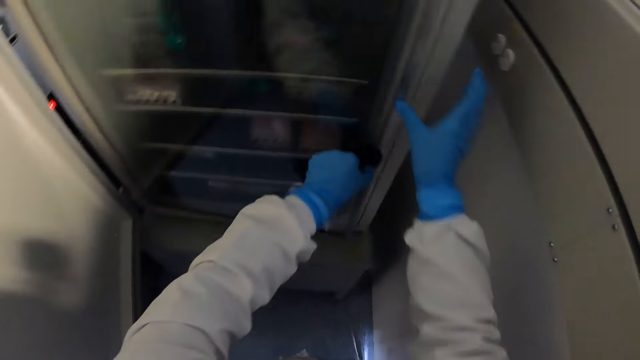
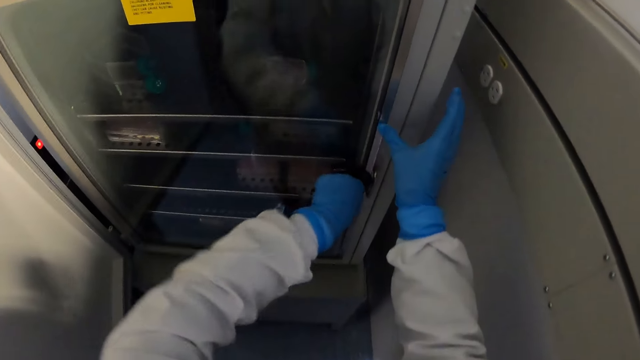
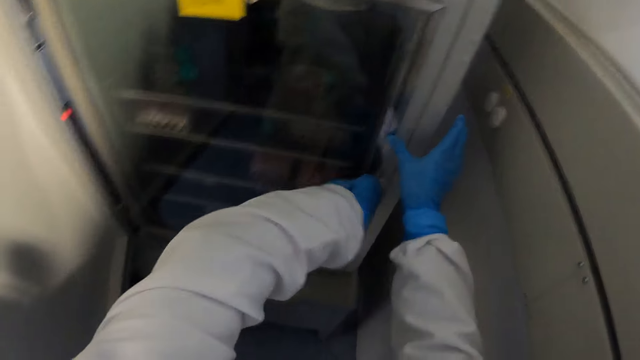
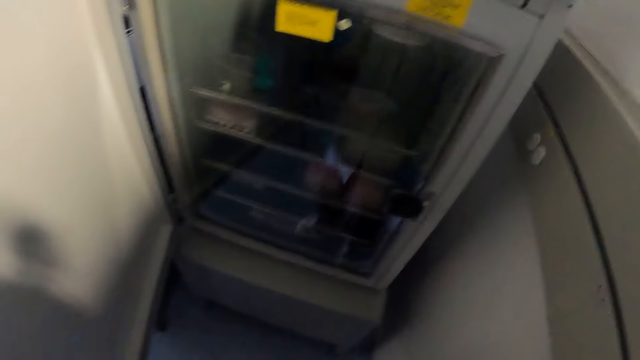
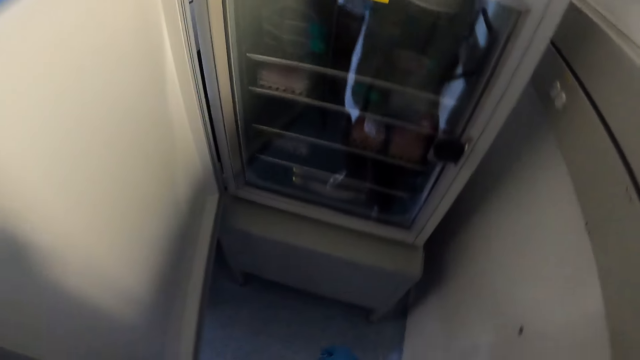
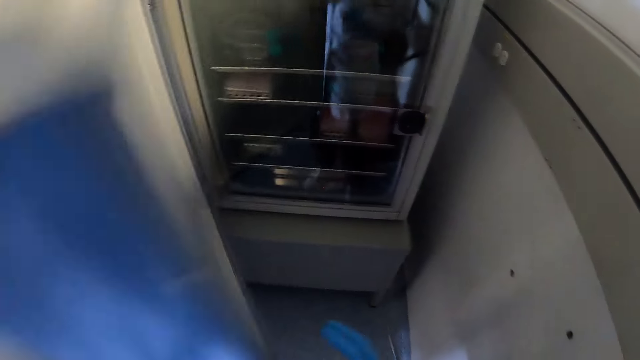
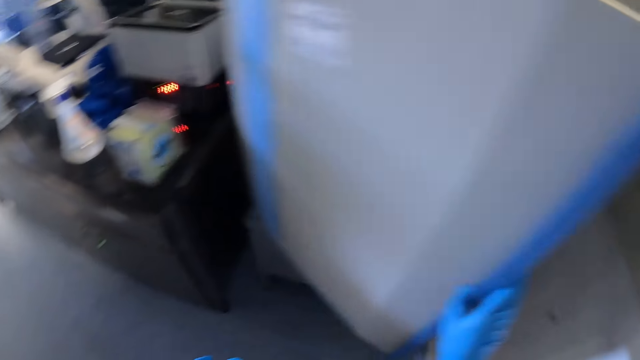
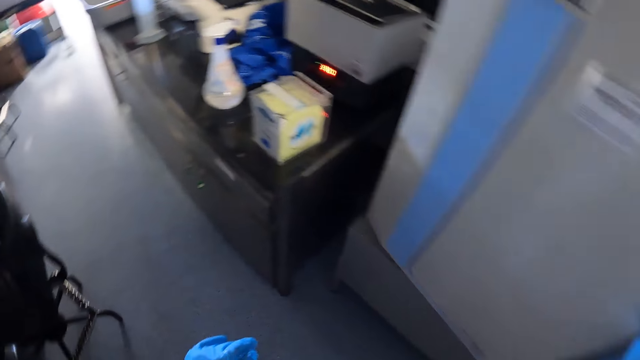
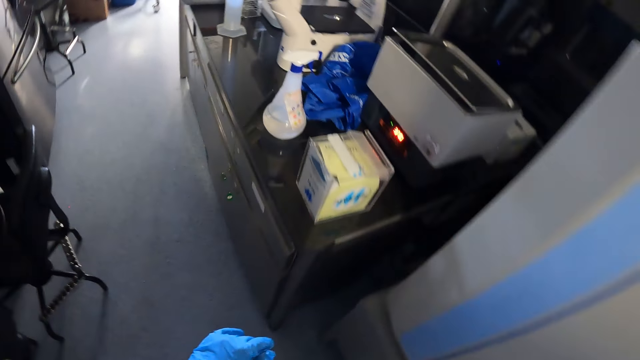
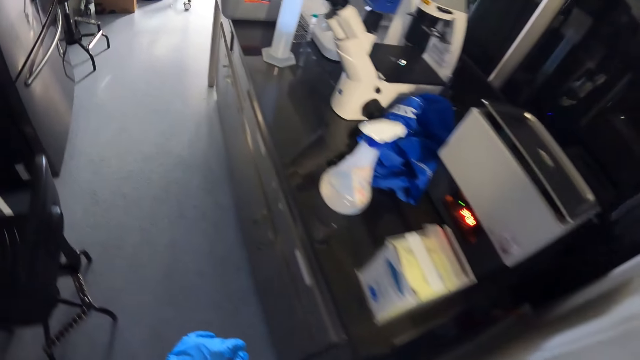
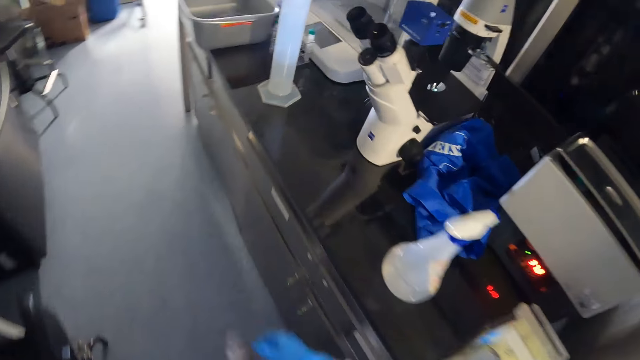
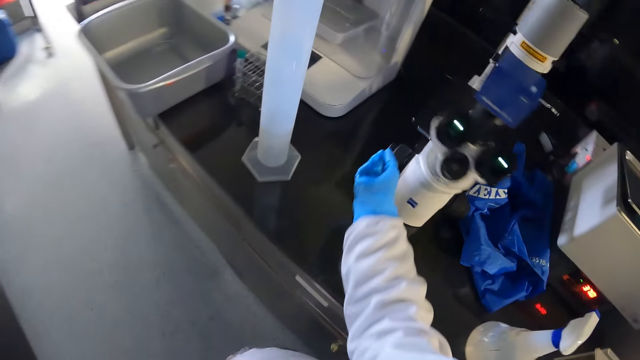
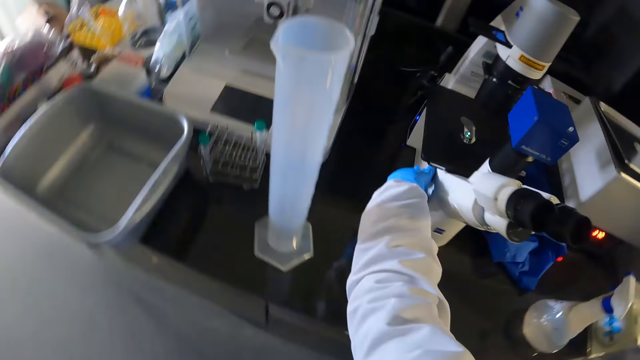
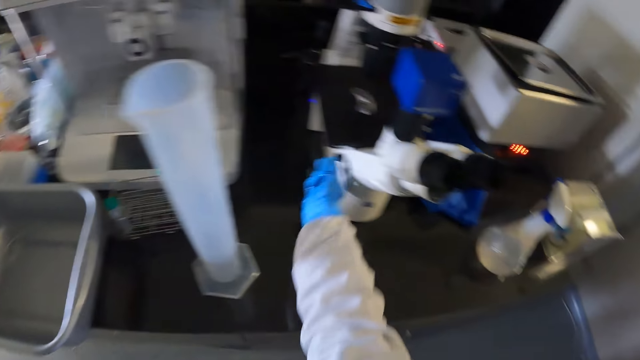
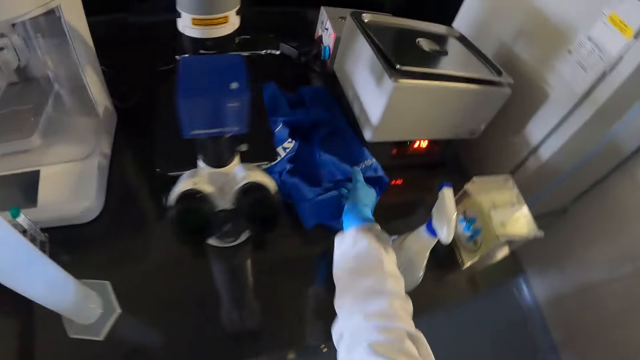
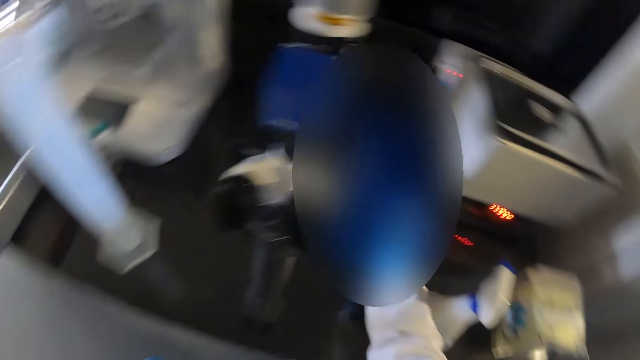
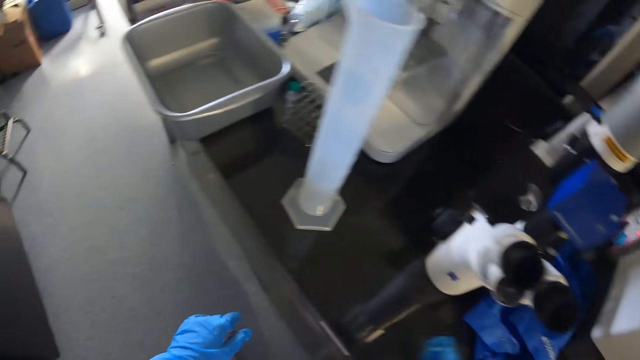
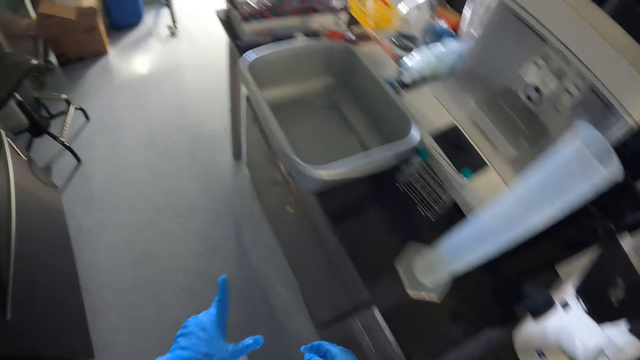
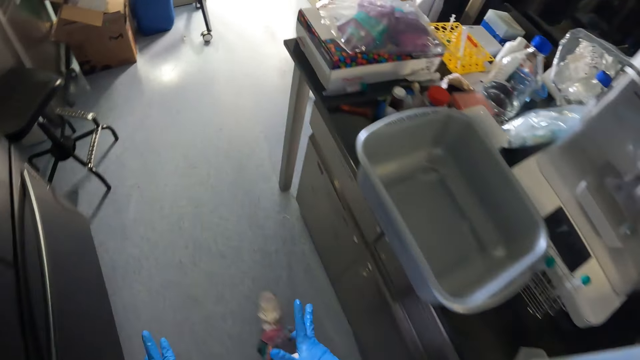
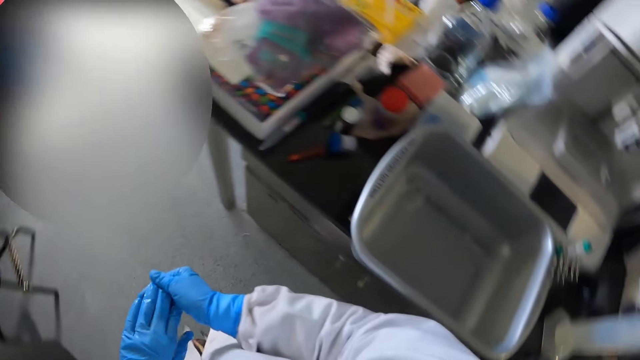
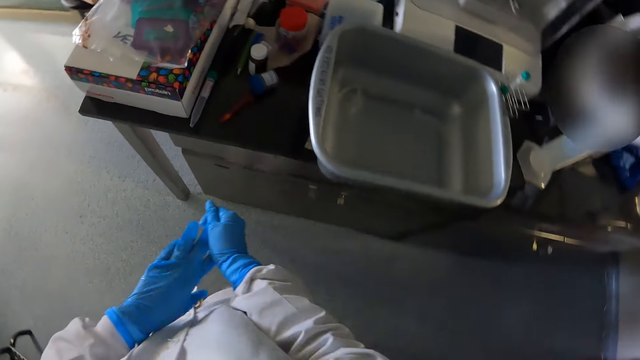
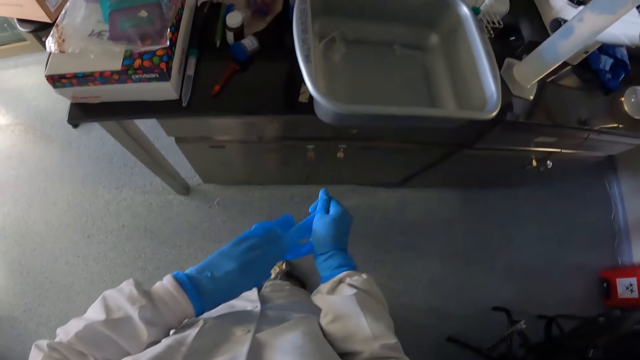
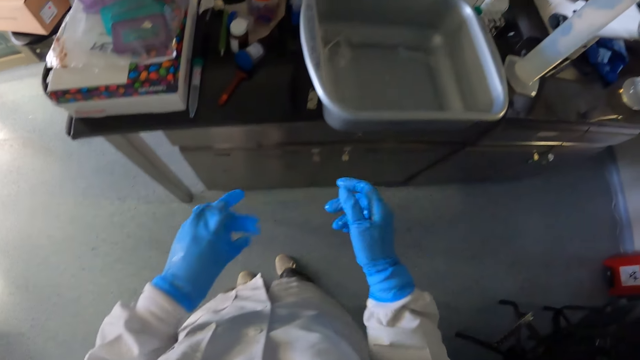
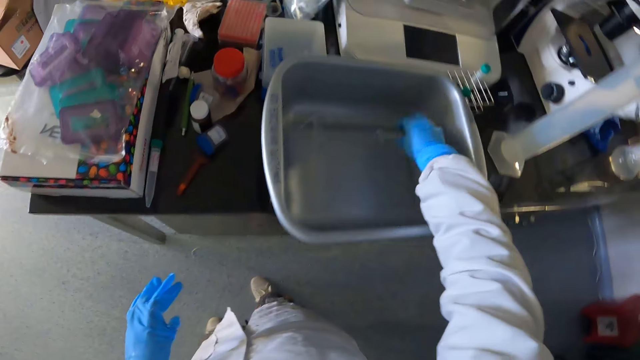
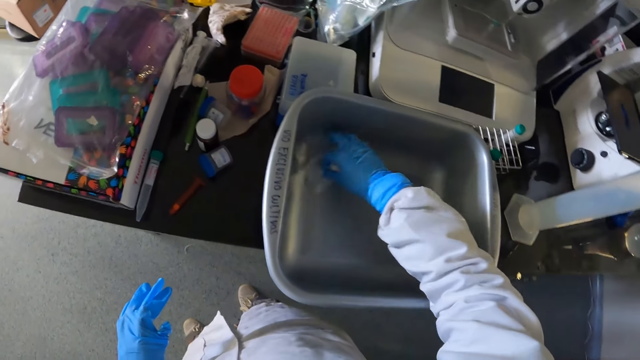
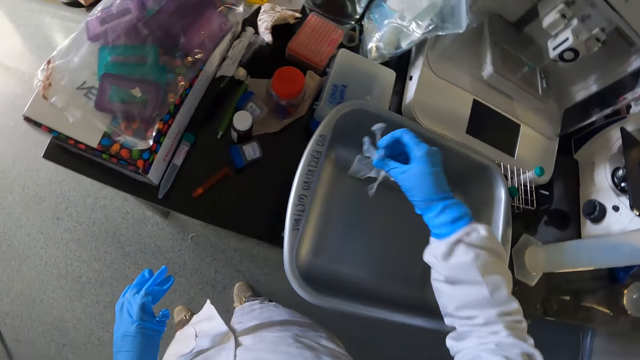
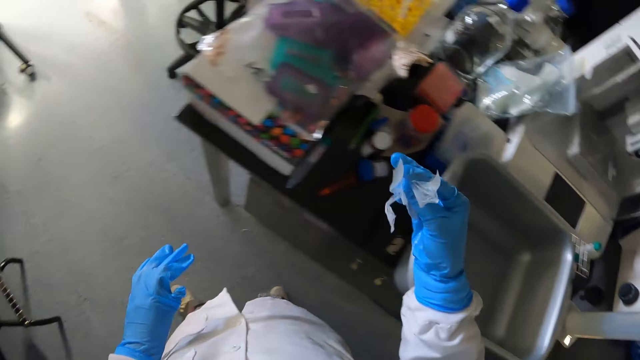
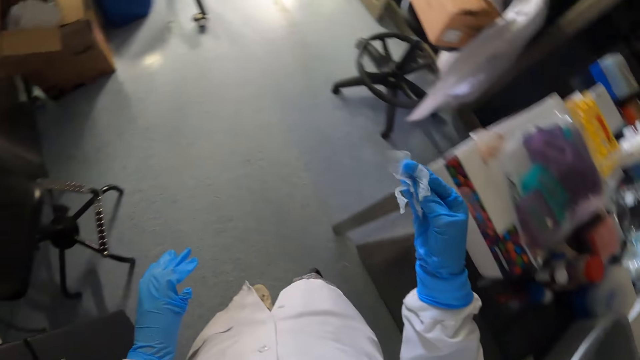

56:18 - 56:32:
The camera wearer closes the door in the fridge with both hands. He locks the knob on the door in the fridge with his left hand. He closes the fridge with his left hand. He closes the fridge with his right hand. He walks around the room. He turns a knob on the microscope with his right hand. He moves a cloth on the table with his right hand. He touches the cloth. He walks around the room. He pulls the glove on his left hand with his right hand. He picks up a plastic strip in a sink with his right hand. He picks up a plastic strip in the sink with his right hand again.

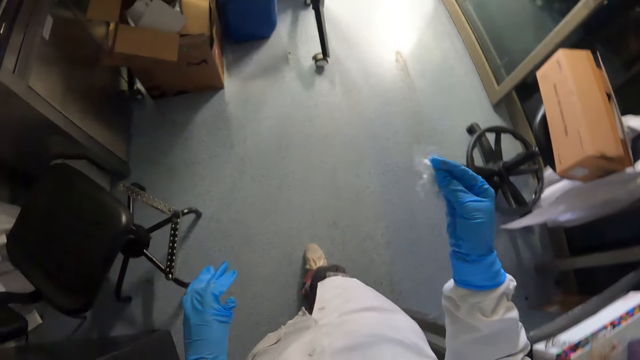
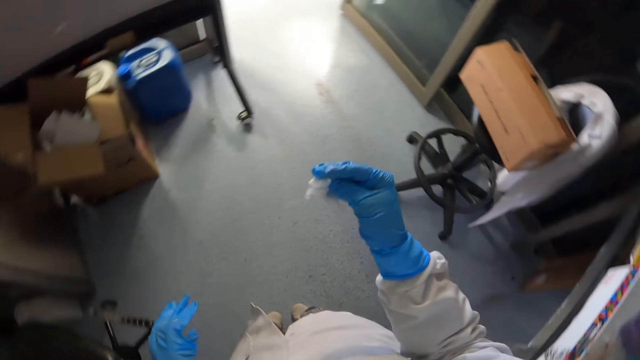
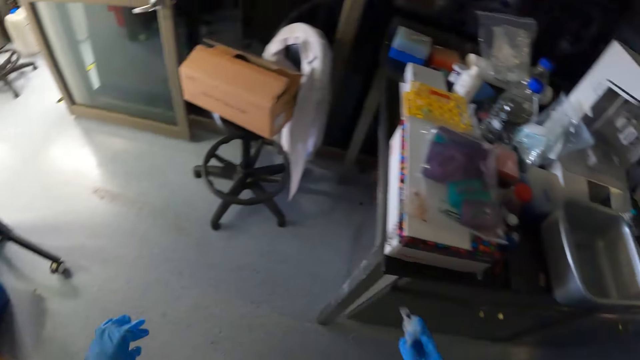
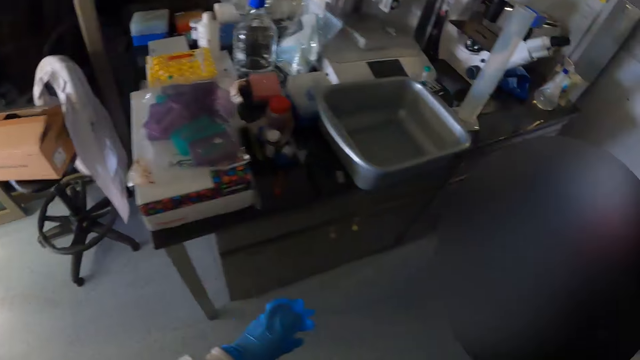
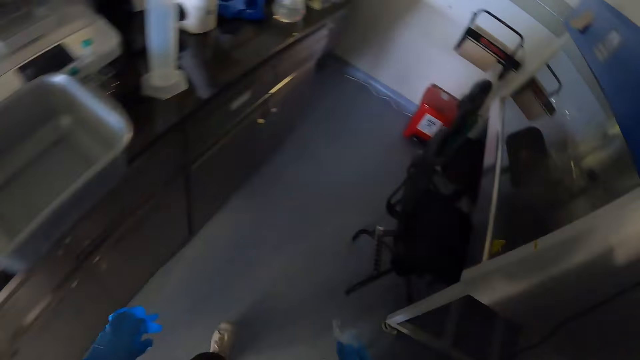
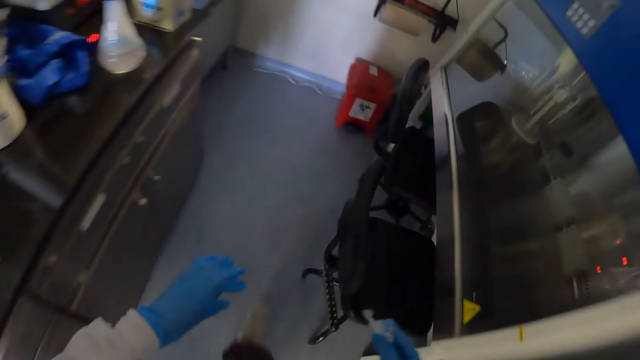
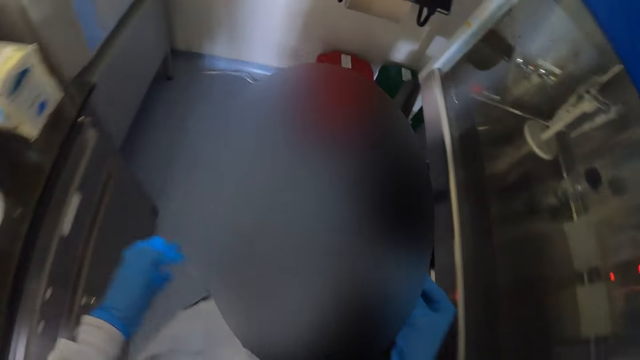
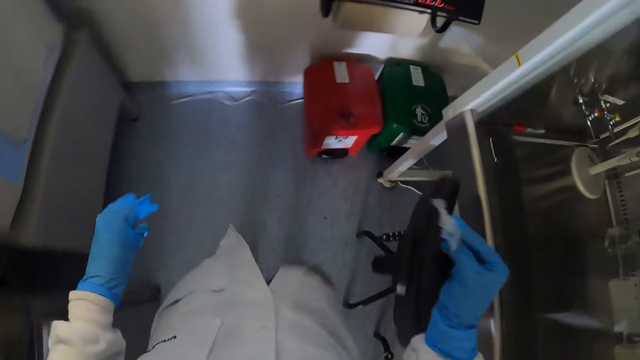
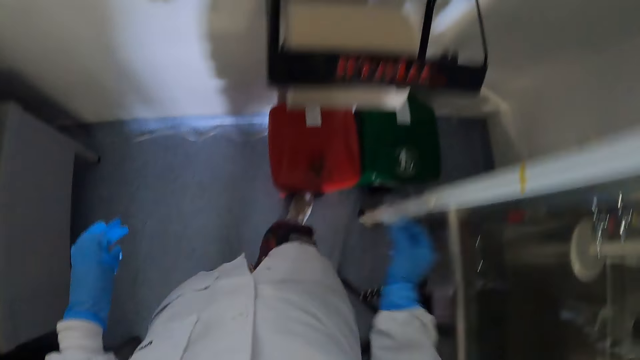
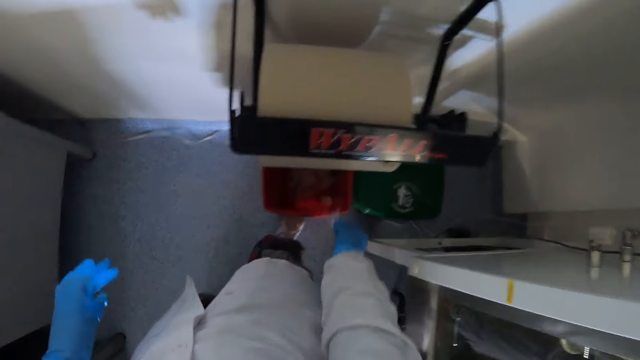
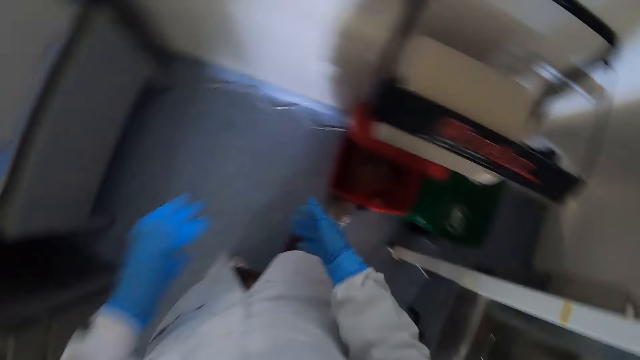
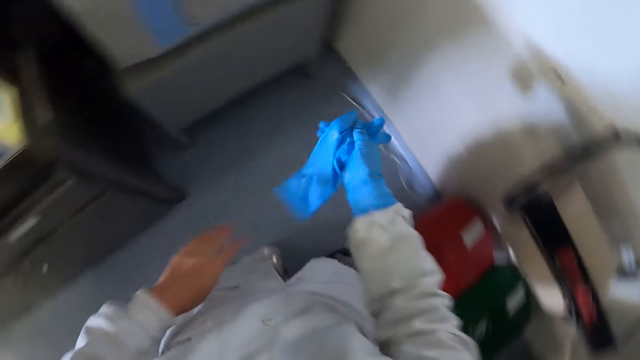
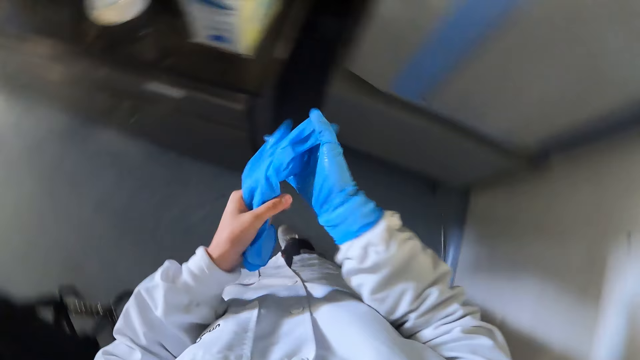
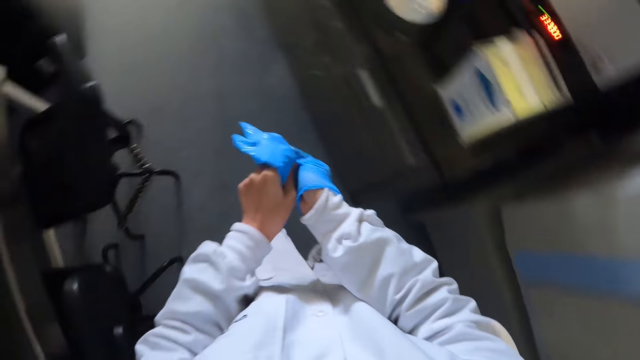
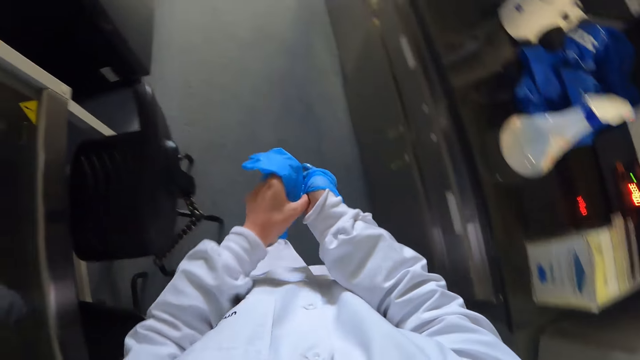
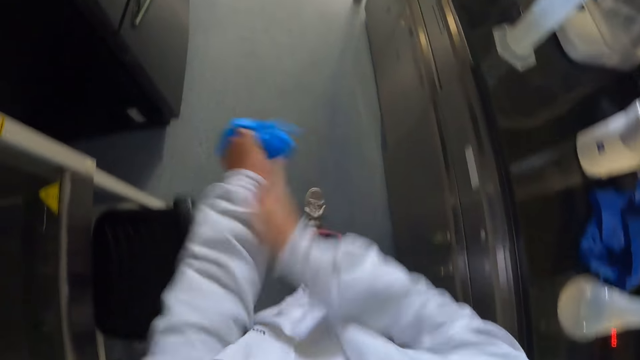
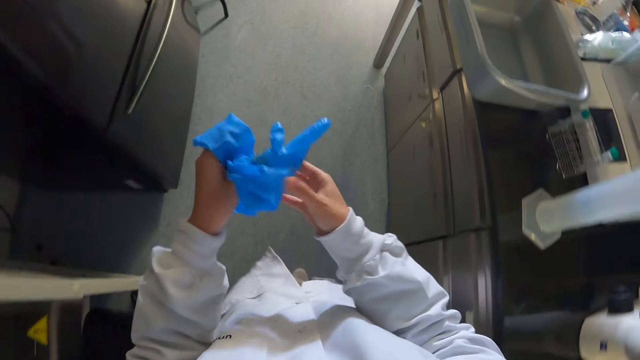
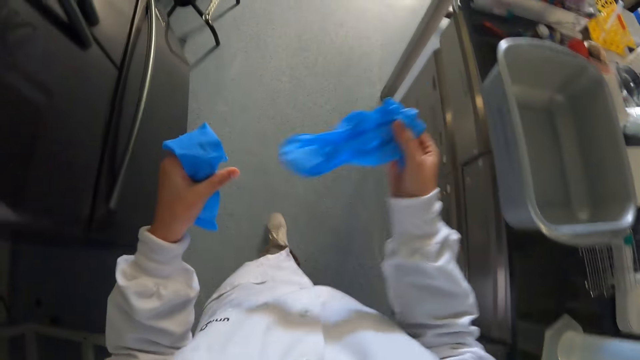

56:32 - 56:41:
The camera wearer walks around the room. He opens a trash bin with his right leg. He drops the plastic strips in the trash bin with his right hand. He takes off the glove on his left hand with his right hand. He takes off a glove on his right hand with his left hand. He holds the glove with his right hand. He walks around the room.
